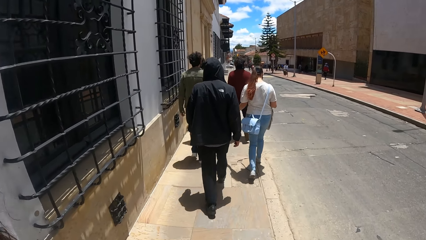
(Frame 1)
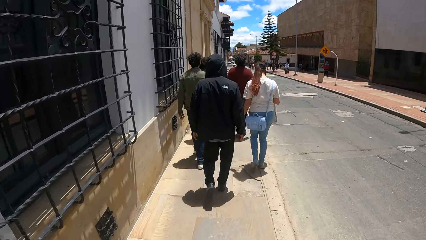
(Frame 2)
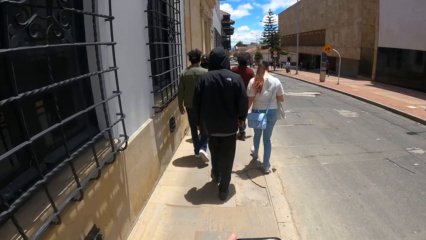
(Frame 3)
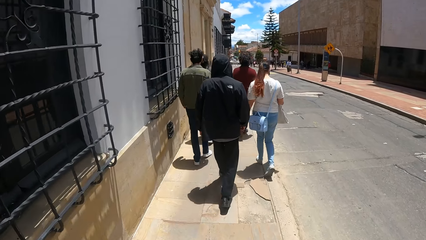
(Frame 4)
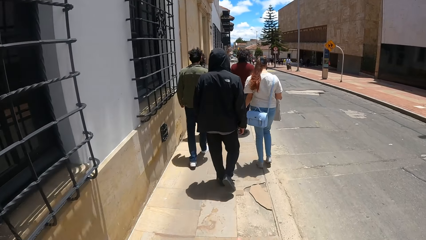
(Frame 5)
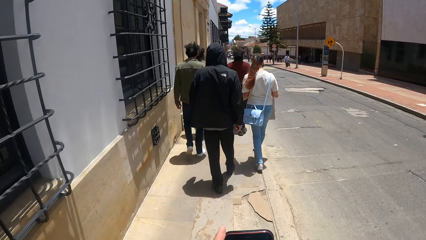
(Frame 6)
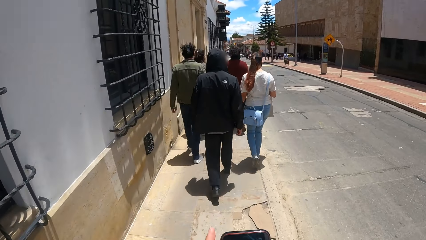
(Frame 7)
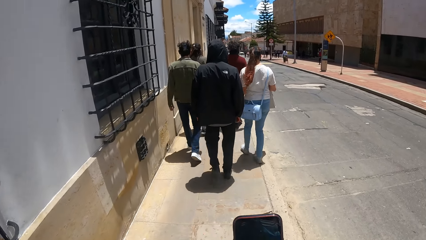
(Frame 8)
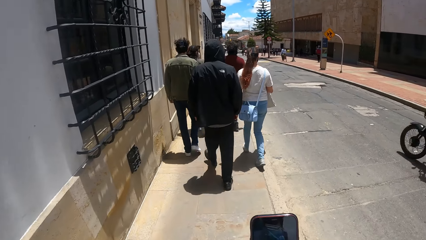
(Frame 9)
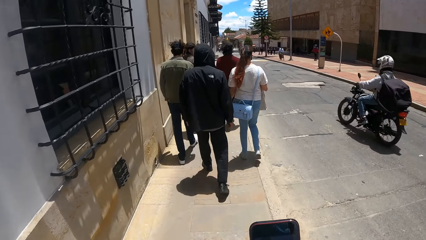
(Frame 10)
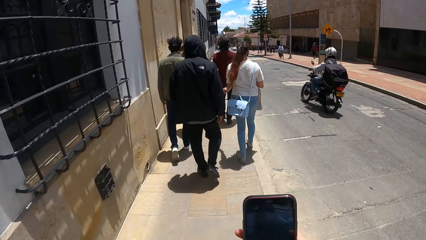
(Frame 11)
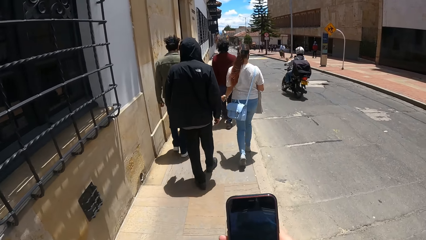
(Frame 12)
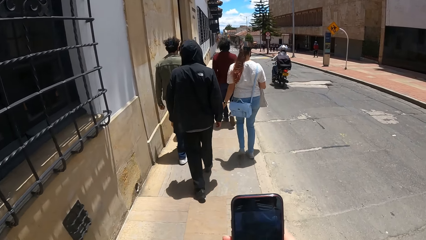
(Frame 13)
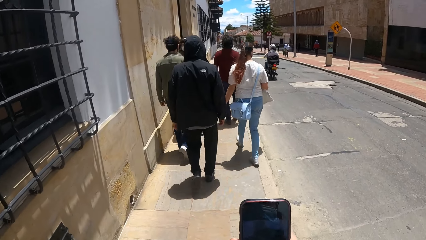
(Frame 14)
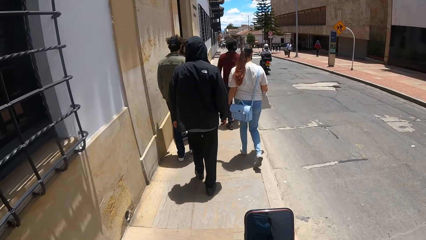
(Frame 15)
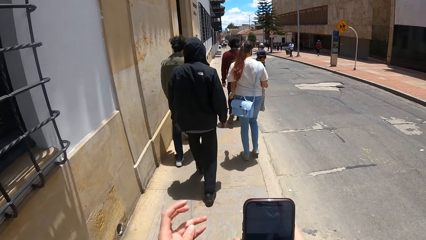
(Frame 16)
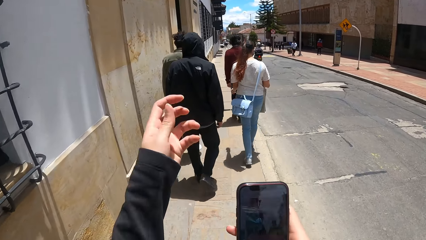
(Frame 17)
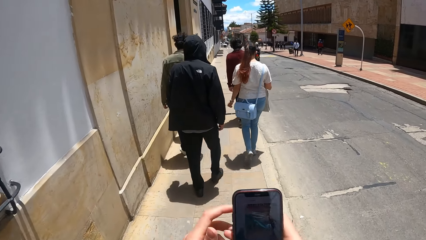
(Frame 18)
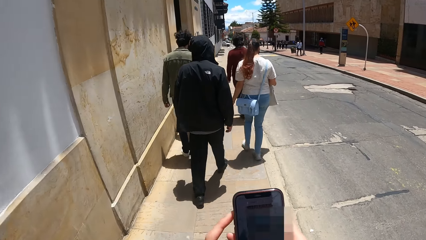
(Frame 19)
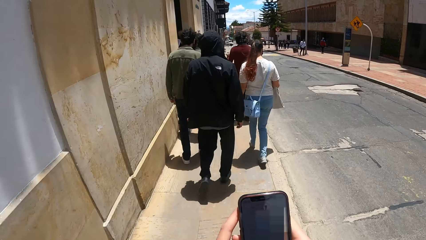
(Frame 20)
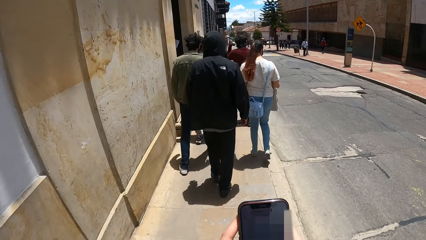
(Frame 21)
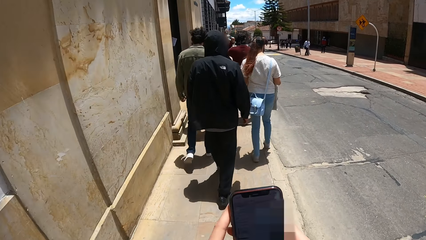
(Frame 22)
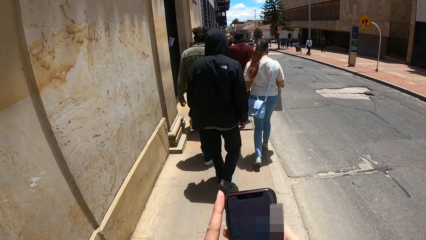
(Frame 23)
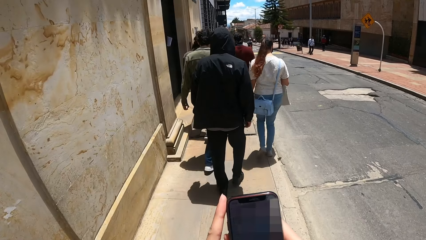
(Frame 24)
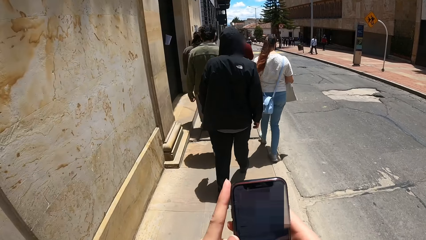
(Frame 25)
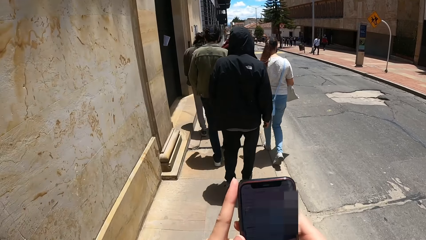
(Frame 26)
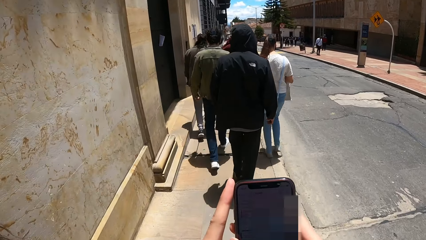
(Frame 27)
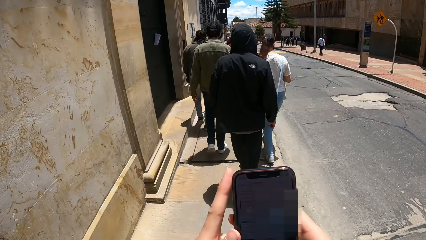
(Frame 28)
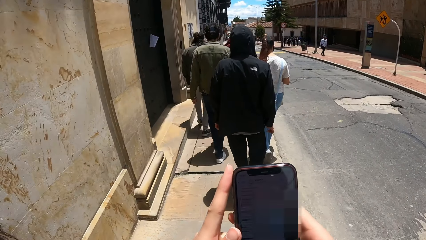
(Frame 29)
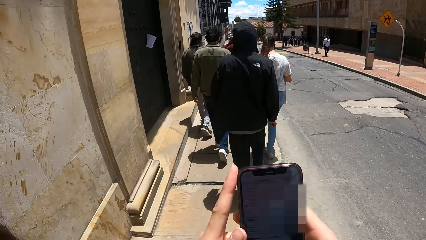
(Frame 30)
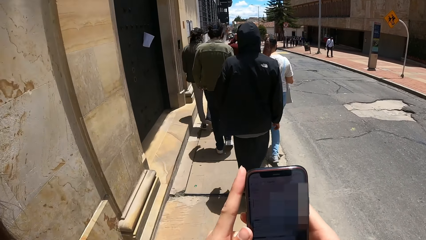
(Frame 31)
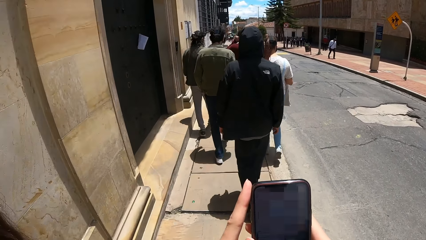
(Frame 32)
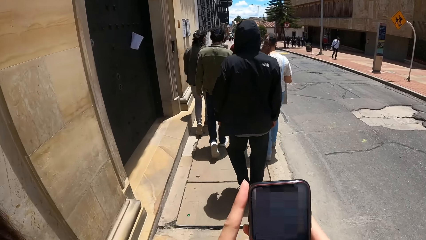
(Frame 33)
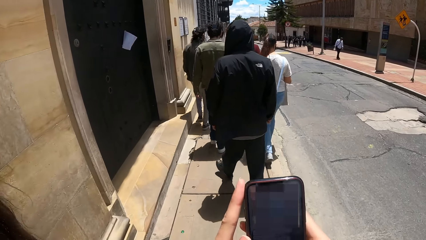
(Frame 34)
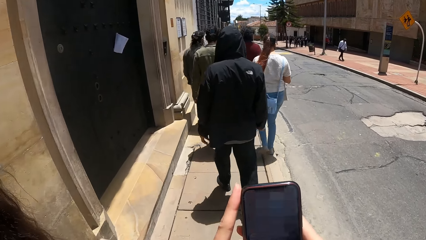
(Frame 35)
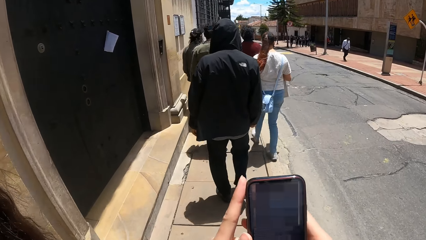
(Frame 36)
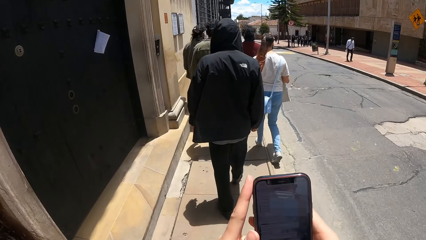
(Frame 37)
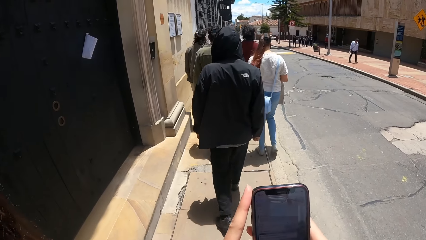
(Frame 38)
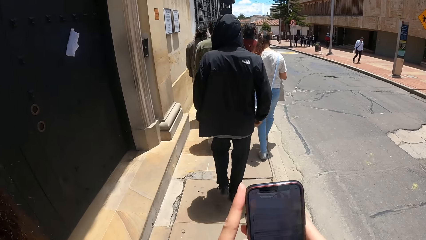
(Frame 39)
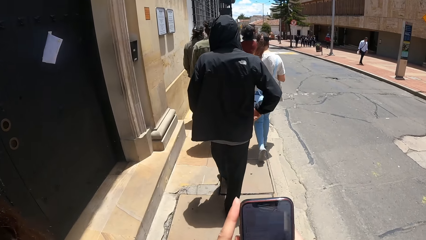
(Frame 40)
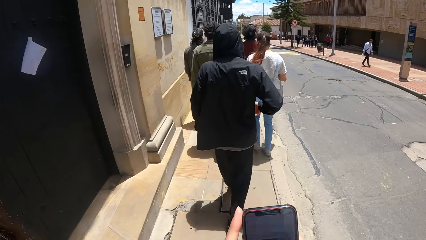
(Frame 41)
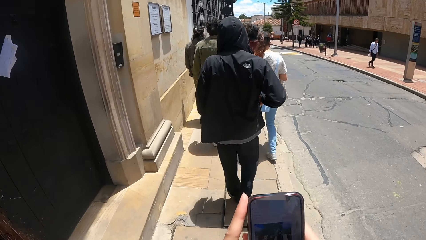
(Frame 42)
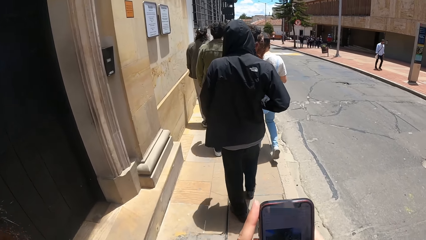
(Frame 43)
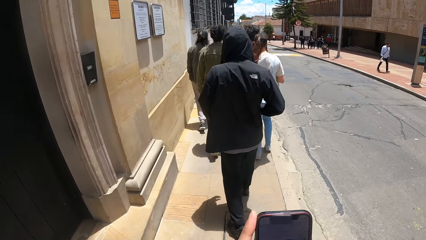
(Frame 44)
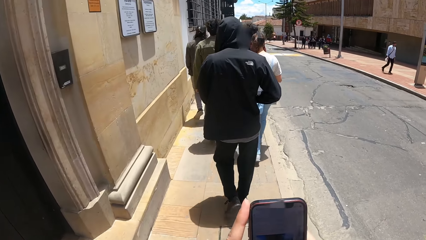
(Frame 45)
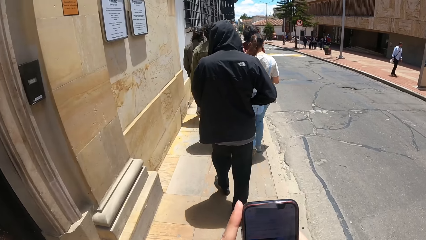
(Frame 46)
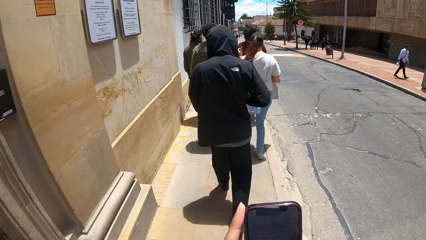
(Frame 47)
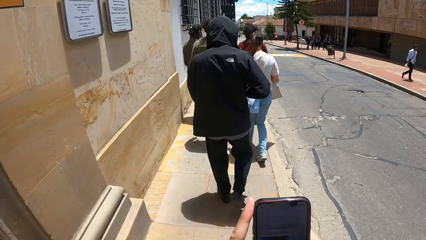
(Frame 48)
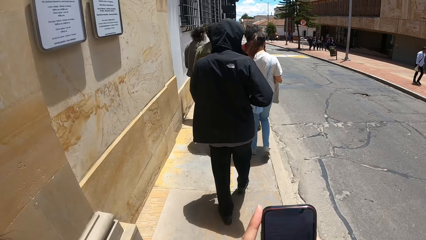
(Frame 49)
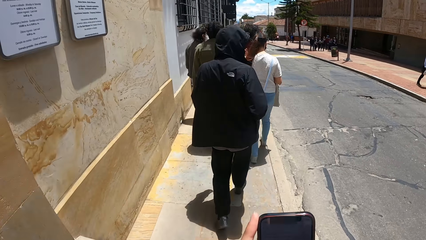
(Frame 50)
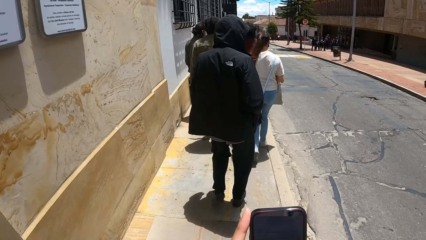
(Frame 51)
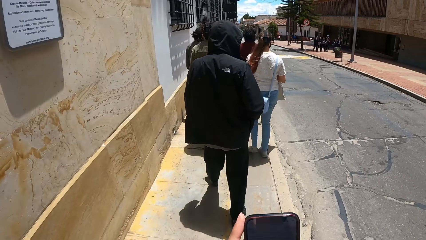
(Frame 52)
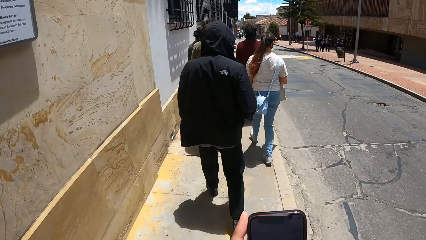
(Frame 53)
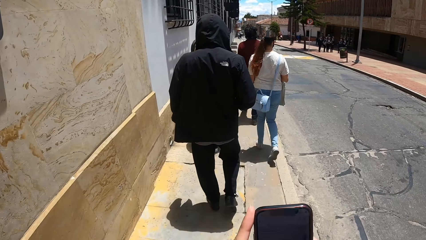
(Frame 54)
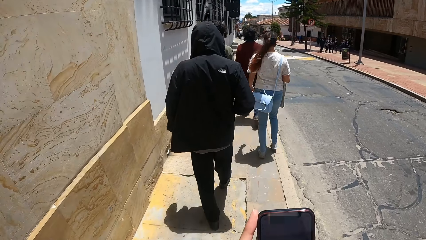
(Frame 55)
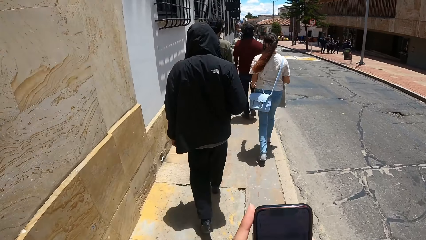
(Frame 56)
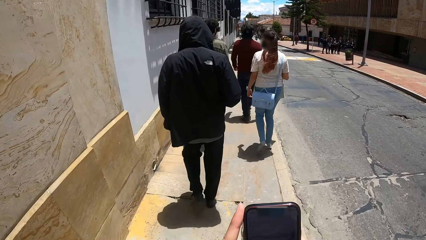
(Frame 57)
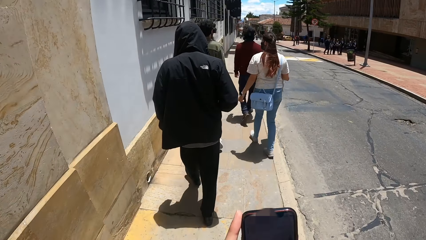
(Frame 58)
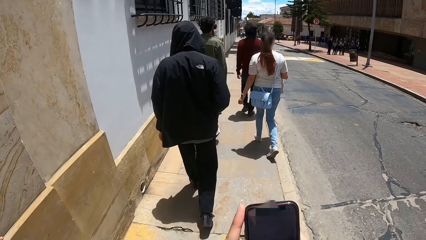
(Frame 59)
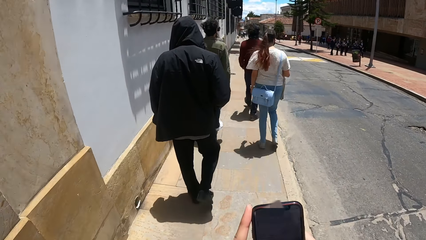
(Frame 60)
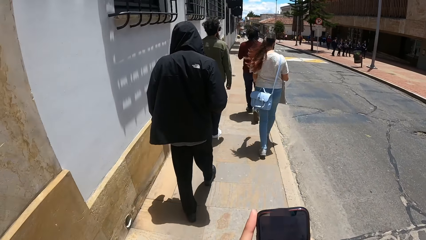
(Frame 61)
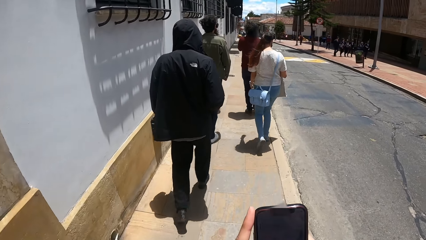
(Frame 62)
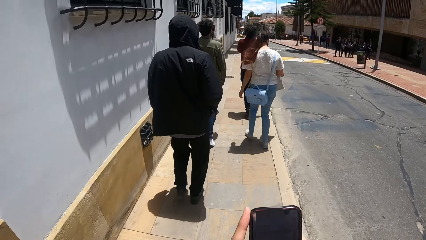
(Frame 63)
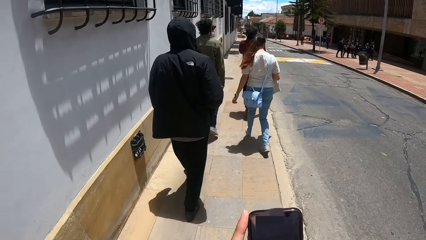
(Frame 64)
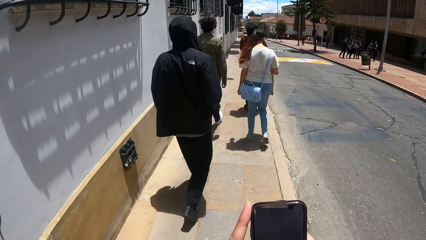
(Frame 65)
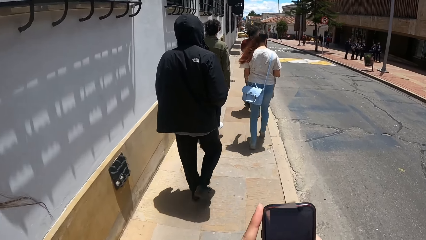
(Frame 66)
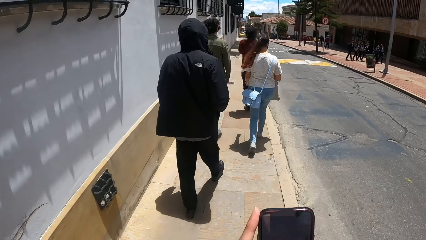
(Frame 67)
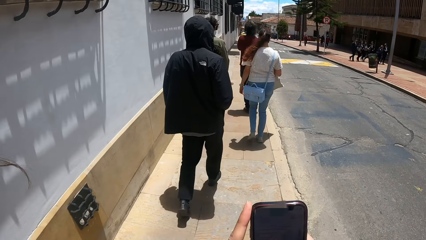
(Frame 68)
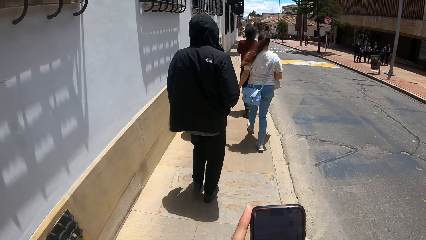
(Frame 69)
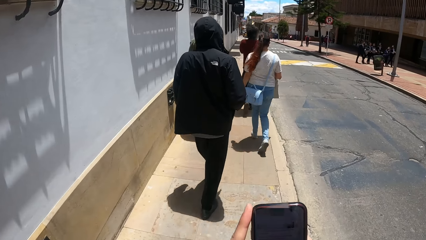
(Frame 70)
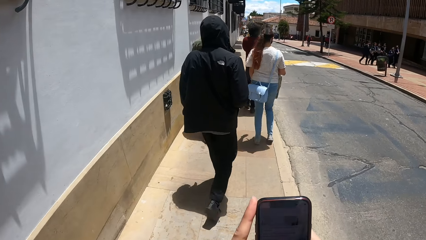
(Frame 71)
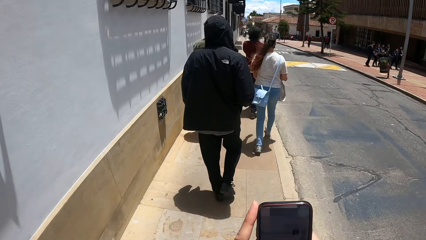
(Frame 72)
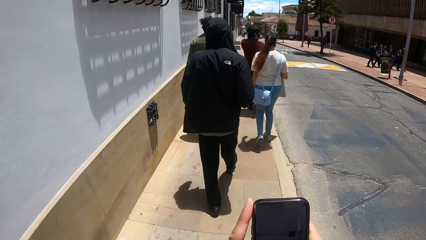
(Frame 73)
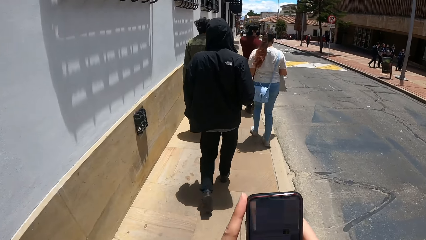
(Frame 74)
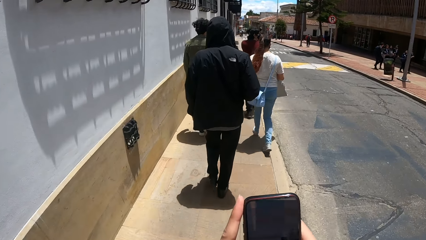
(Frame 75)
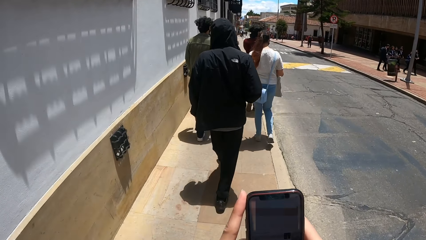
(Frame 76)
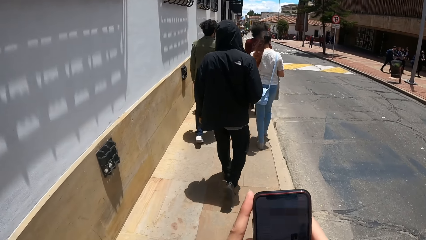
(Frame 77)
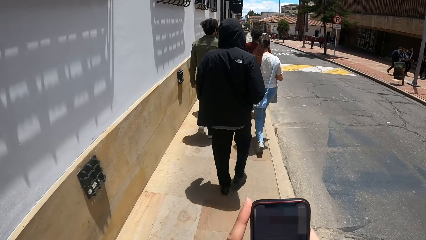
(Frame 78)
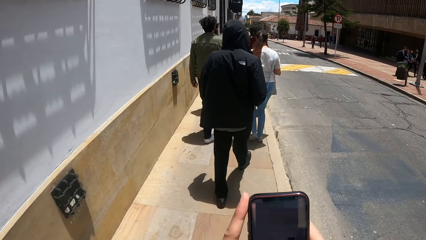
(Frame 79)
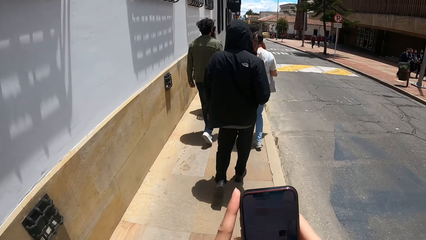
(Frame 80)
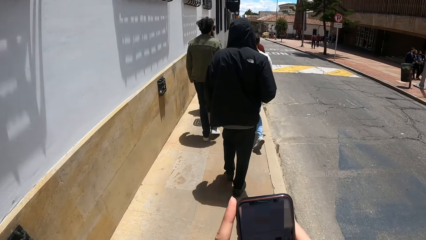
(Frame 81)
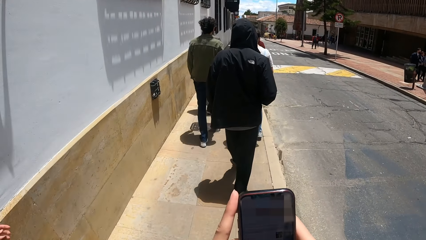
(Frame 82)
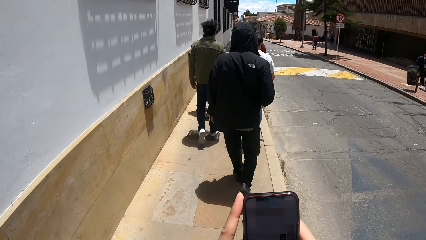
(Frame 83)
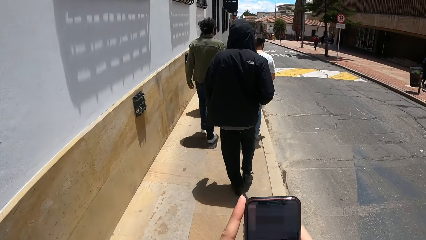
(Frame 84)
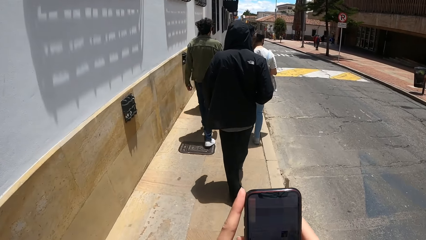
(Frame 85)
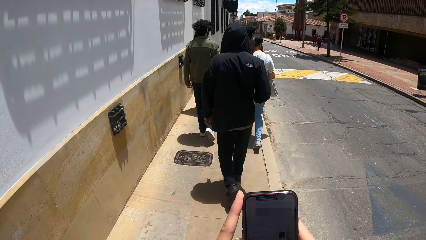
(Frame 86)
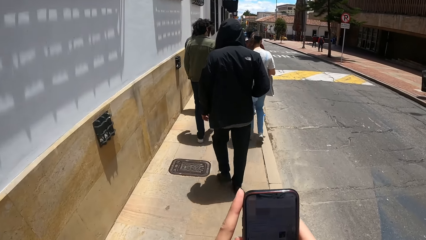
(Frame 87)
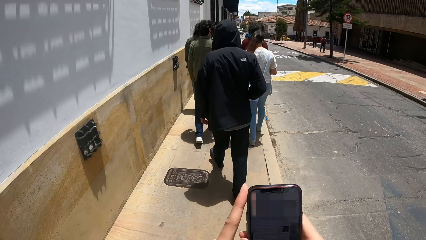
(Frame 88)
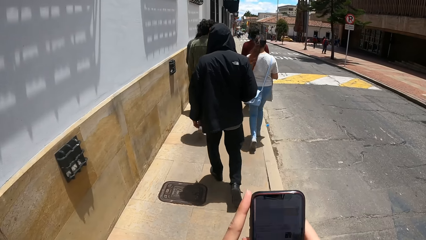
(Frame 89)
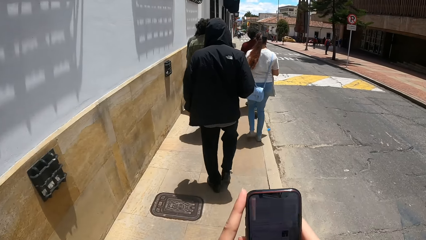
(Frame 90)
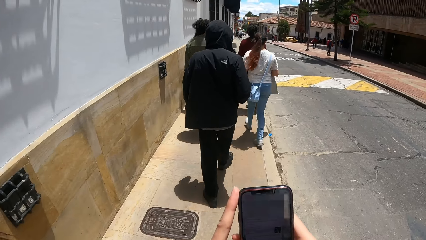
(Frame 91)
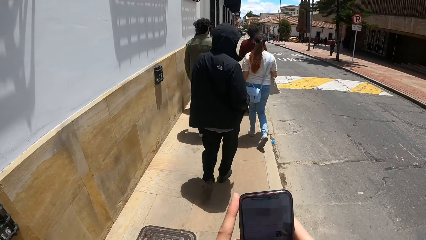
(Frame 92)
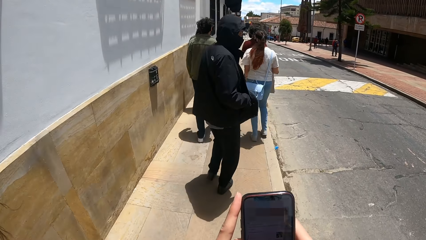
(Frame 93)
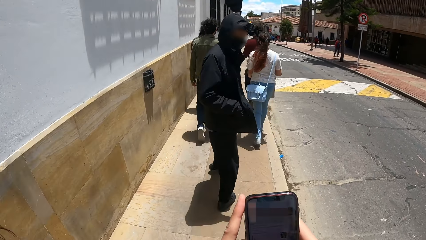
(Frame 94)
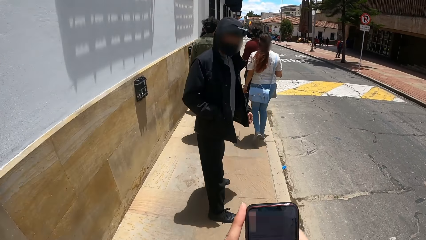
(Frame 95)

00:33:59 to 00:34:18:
The camera wearer touches the phone. They use the phone. They walk. They touch the phone.
